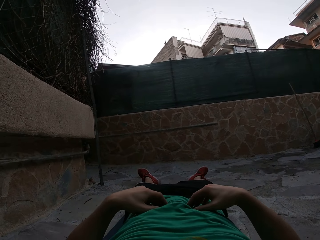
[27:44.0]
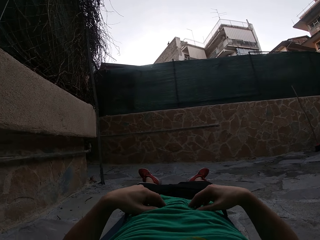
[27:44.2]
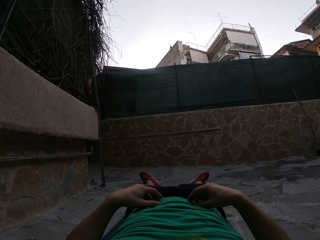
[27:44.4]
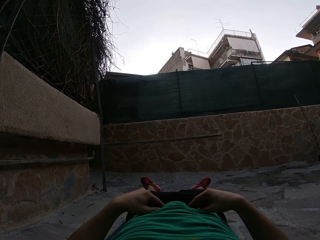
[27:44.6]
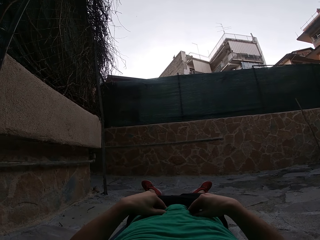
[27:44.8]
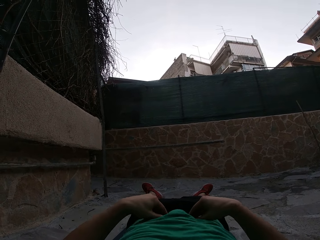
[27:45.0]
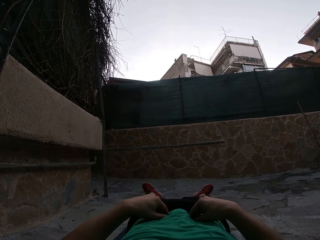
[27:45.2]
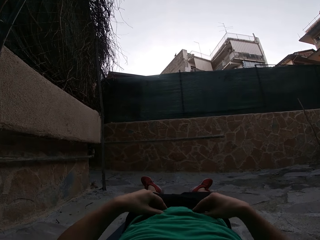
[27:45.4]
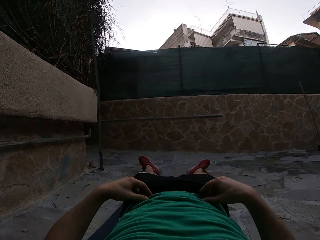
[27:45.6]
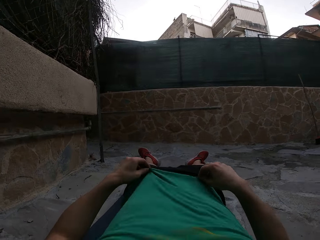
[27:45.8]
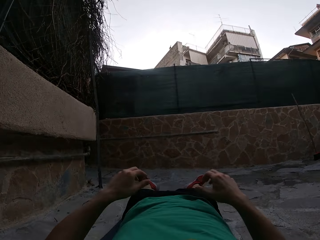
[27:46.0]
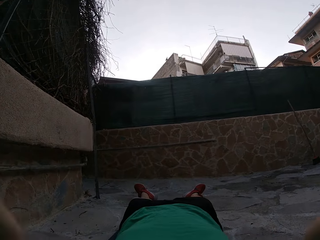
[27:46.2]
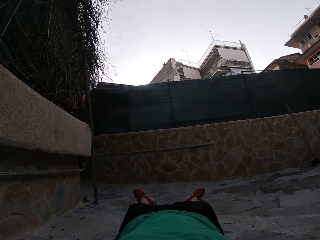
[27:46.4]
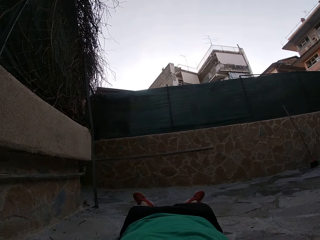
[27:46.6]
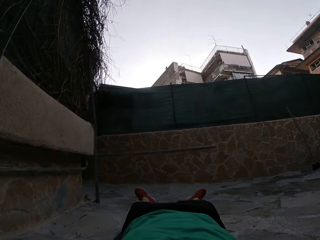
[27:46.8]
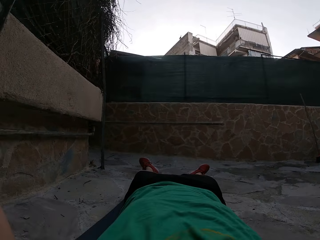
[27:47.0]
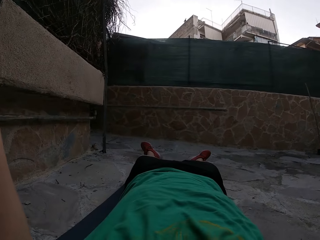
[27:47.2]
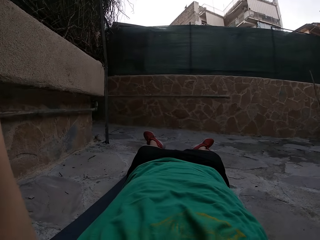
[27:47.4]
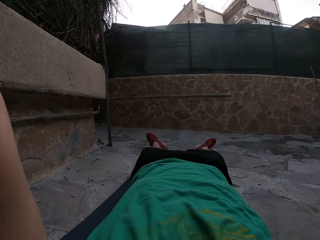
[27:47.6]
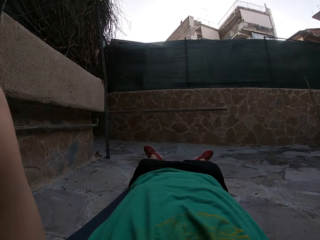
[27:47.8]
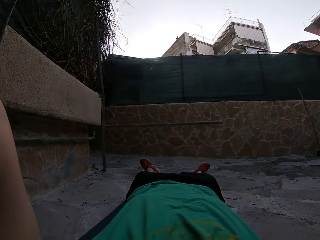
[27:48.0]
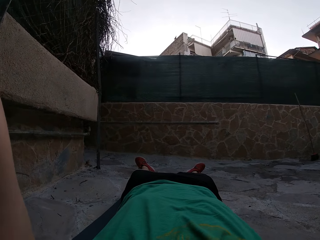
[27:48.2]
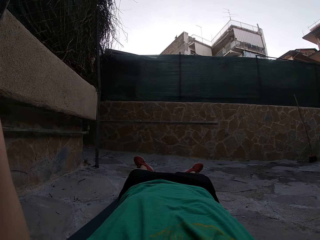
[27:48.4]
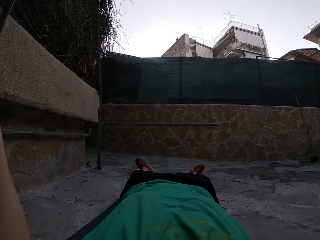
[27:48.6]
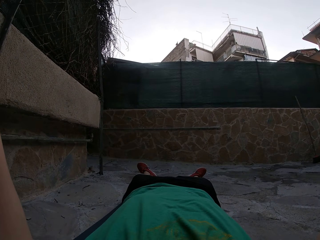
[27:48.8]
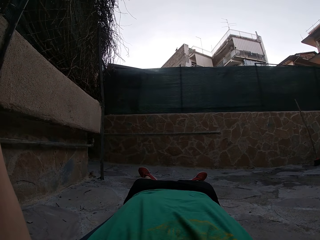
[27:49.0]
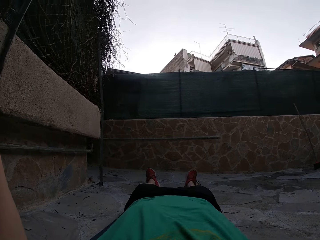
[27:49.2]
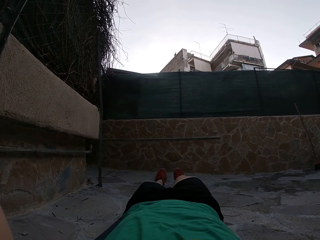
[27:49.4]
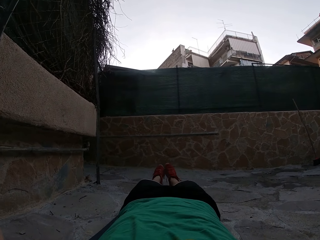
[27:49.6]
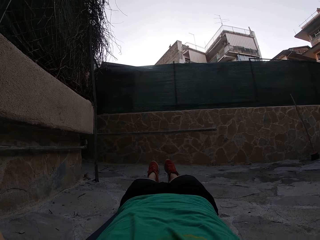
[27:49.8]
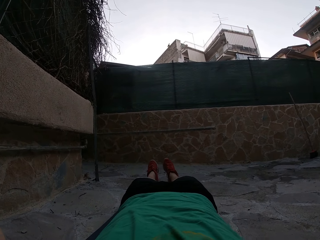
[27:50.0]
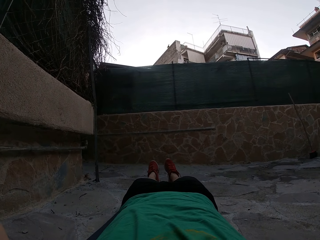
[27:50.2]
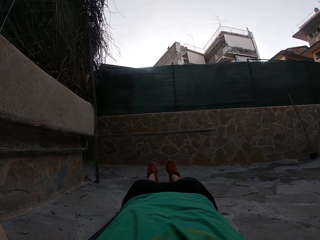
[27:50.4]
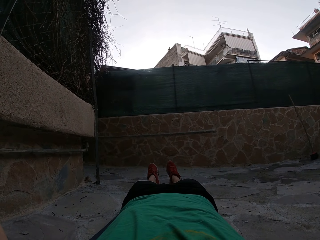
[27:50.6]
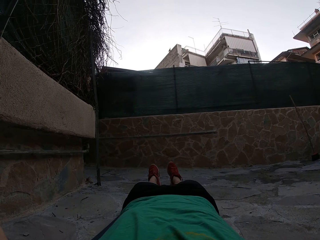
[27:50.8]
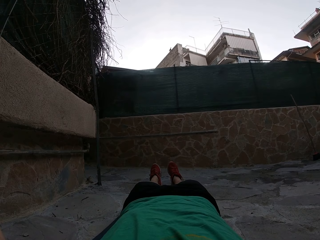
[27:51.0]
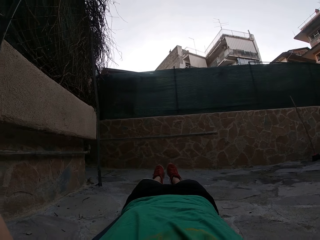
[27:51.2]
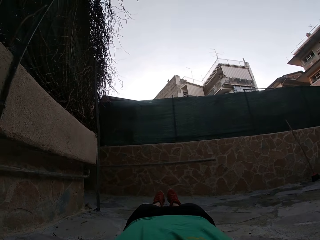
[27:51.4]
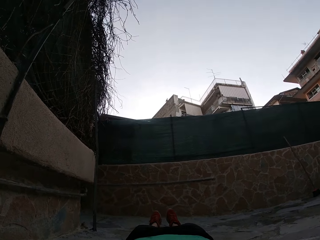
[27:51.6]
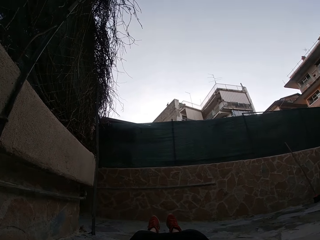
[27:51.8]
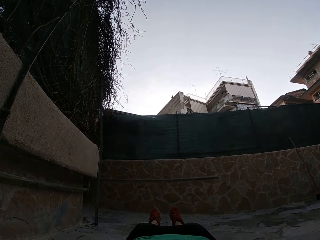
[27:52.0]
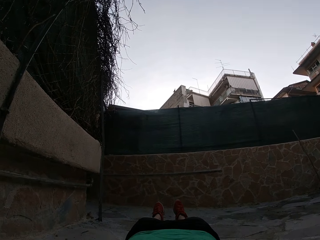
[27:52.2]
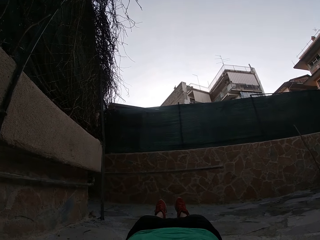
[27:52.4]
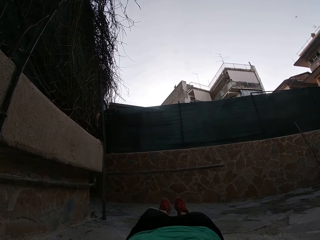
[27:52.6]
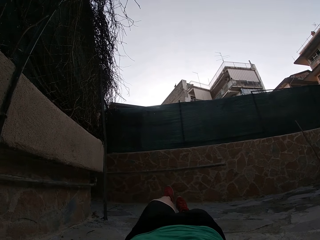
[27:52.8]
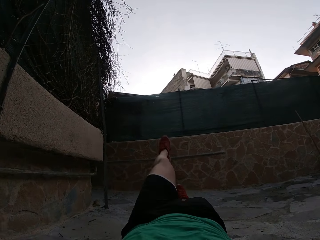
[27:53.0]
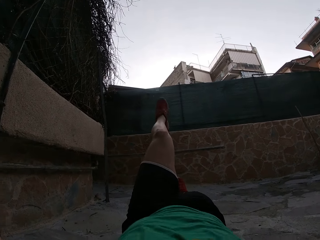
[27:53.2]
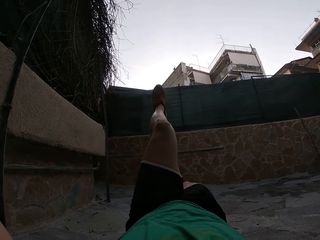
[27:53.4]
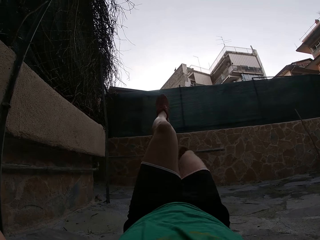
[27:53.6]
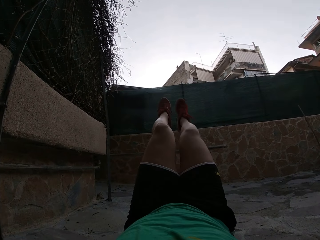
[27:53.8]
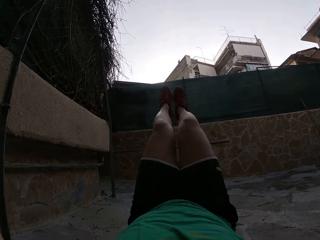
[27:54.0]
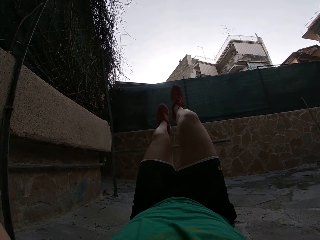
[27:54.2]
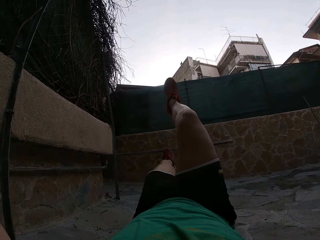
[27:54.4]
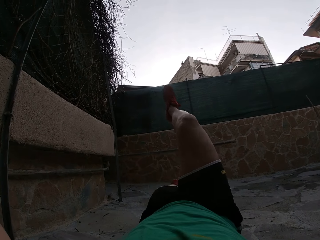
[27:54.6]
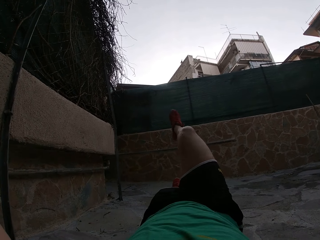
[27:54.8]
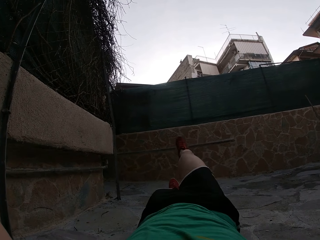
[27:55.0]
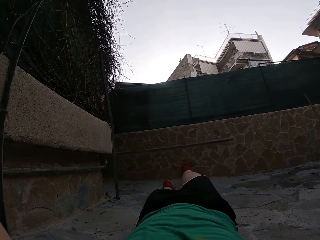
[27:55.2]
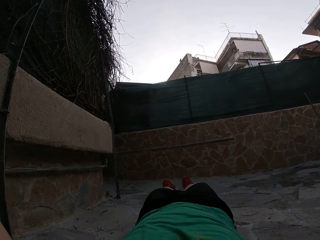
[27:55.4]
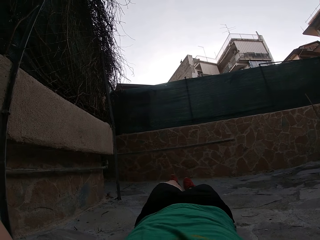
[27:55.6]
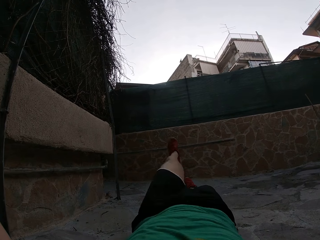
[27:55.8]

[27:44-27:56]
The camera wearer puts his hands behind his head. He moves the legs. He lifts the leg. He performs exercise. He lifts the leg. He puts the legs down.

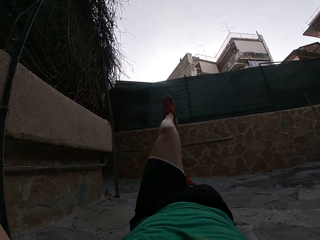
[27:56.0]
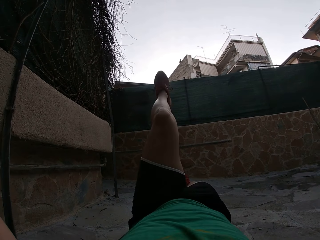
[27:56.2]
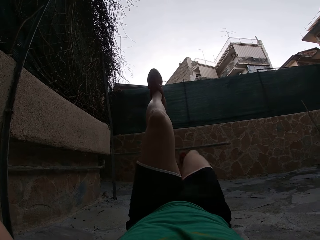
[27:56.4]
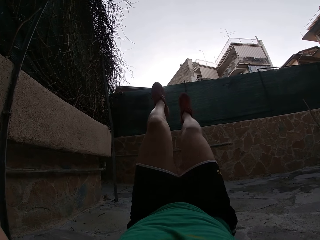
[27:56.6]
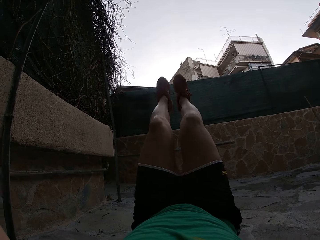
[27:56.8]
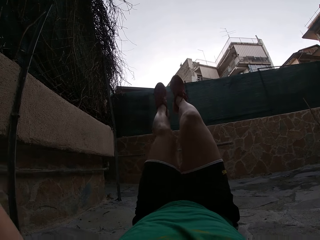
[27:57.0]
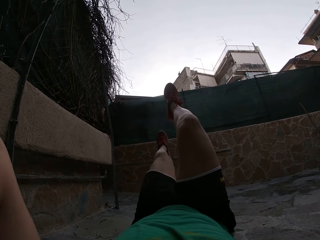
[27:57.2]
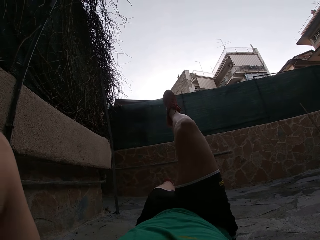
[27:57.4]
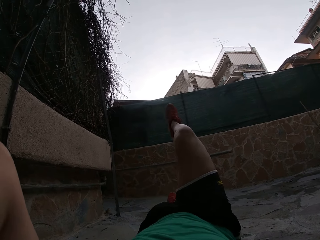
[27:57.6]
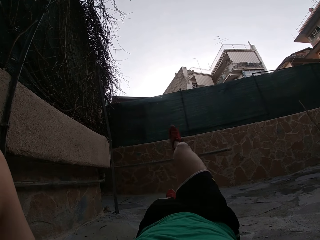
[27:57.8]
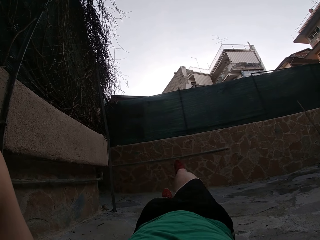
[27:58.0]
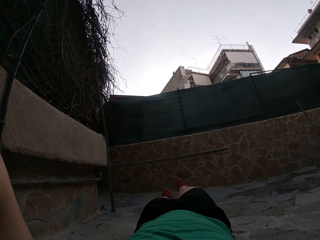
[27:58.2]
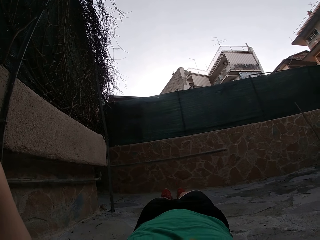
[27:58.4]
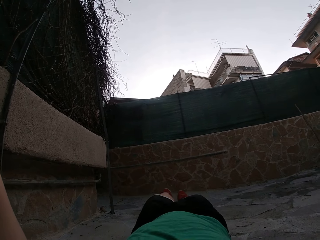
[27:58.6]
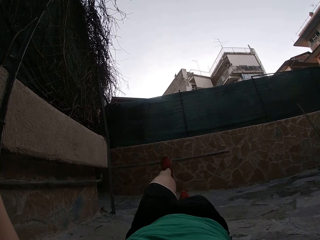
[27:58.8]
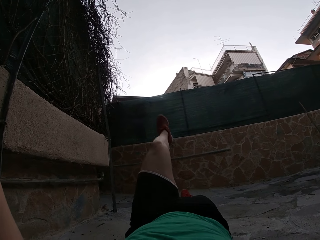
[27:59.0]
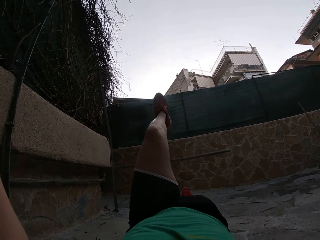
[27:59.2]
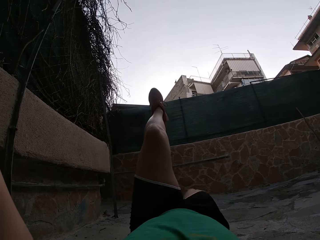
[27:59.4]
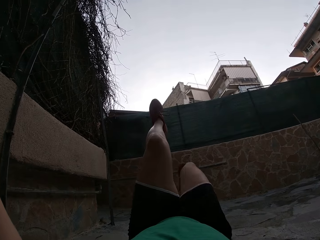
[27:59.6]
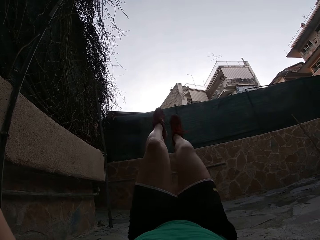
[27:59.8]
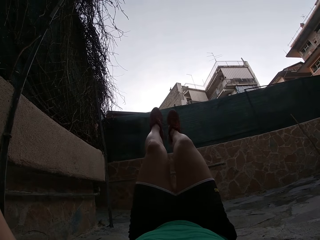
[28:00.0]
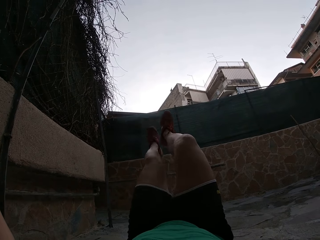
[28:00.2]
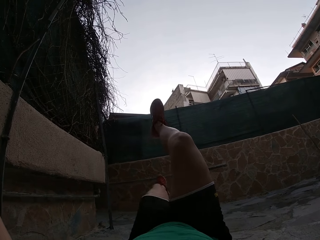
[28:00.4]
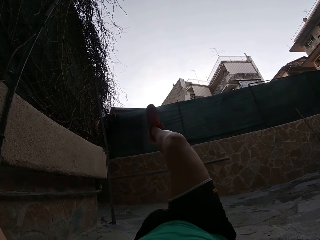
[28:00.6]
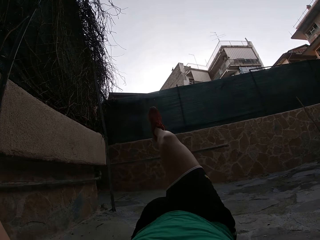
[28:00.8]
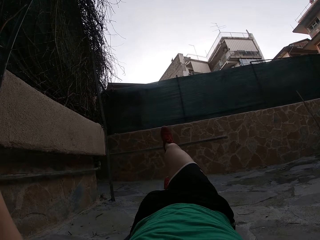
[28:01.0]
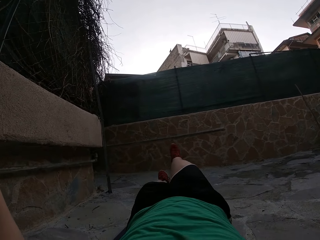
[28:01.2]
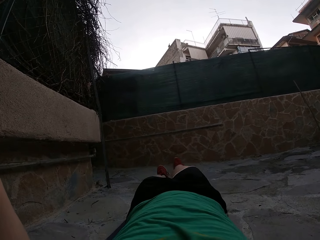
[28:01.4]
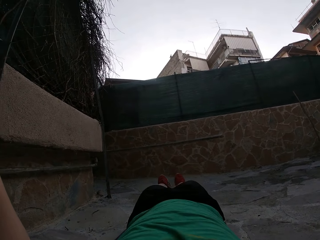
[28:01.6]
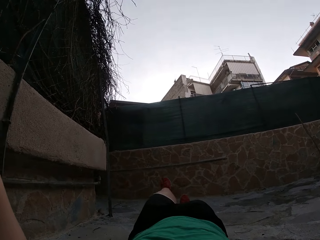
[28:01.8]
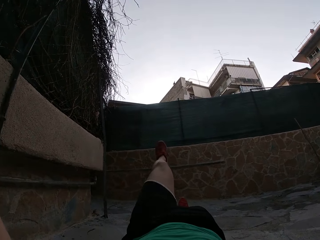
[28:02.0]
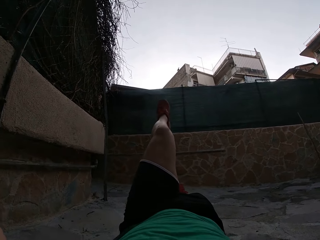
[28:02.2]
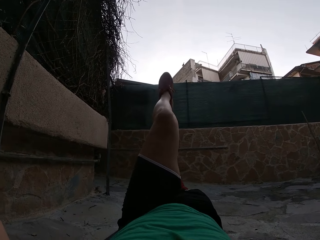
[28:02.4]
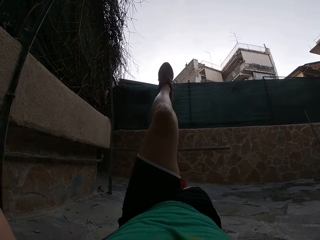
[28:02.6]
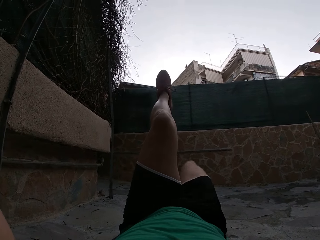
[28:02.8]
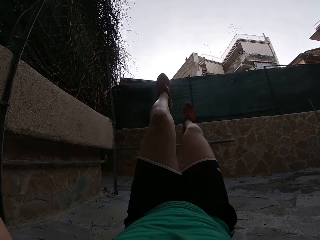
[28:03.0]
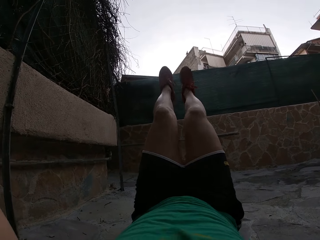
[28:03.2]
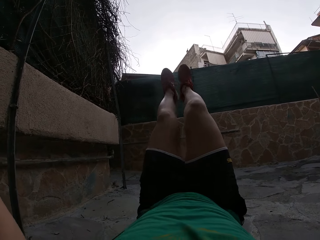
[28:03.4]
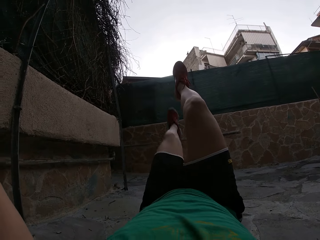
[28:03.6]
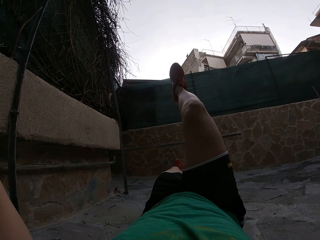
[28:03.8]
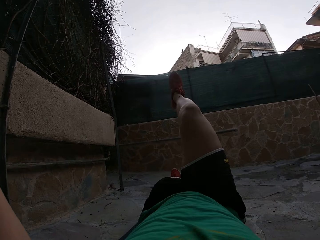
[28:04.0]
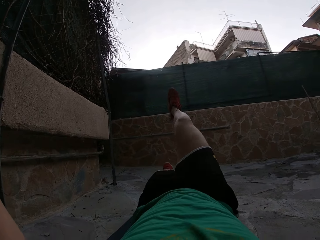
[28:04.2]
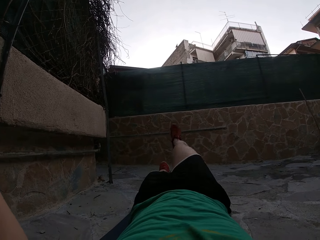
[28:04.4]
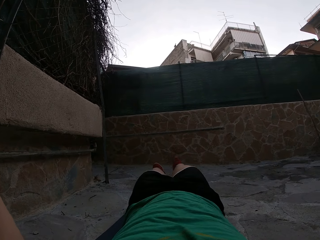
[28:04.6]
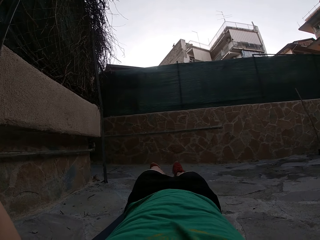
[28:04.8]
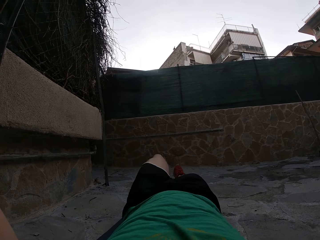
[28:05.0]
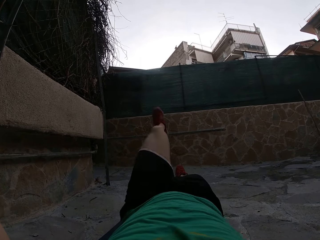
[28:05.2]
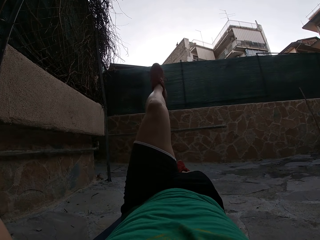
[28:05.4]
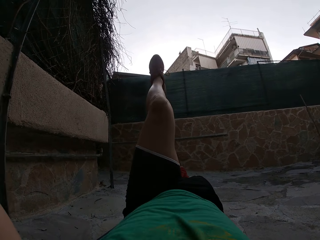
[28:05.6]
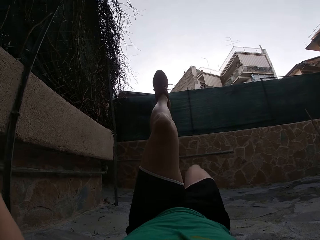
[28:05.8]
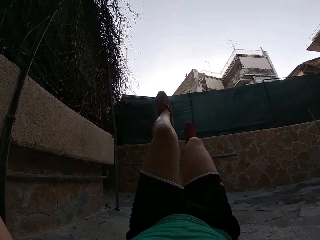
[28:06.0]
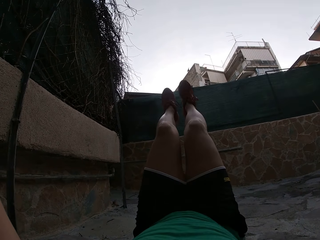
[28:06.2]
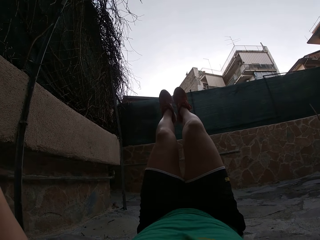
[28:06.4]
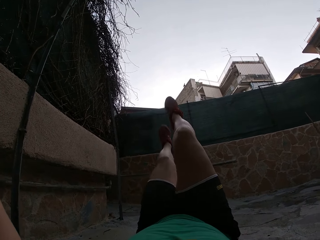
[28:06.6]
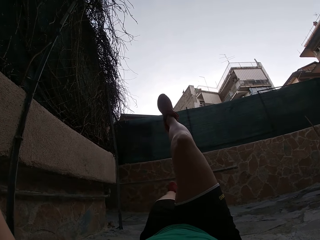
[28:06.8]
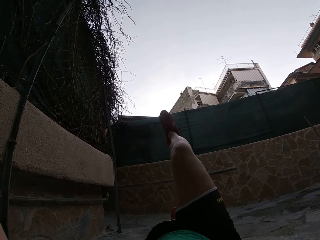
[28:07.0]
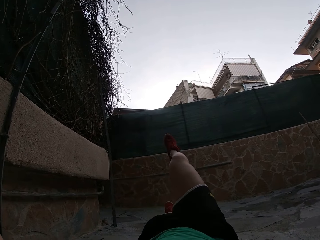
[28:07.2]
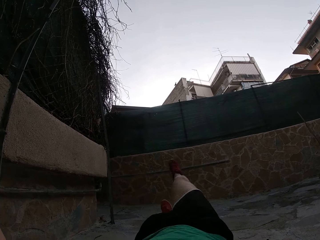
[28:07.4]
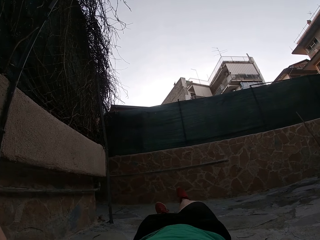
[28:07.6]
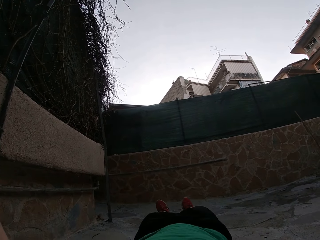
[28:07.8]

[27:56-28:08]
The camera wearer lifts the leg. They lift the leg again. They put the legs down. They lift the leg. They lift the leg again. They put the legs down. They lift the leg. They lift the leg again. They put the legs down. They lift the leg. They lift the leg again. They put the legs down.
